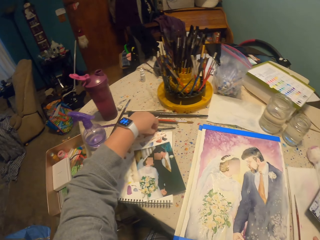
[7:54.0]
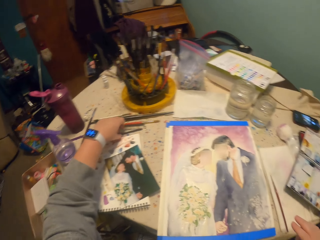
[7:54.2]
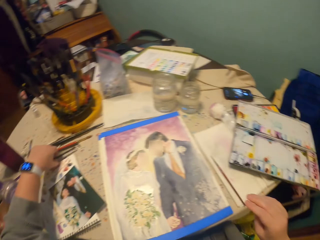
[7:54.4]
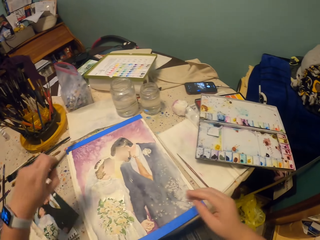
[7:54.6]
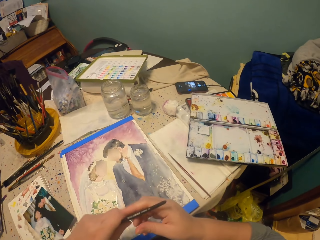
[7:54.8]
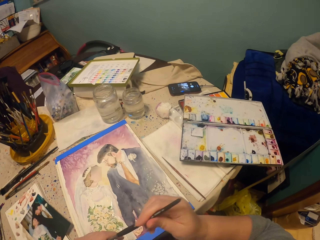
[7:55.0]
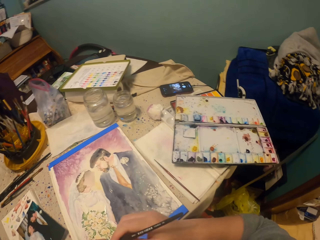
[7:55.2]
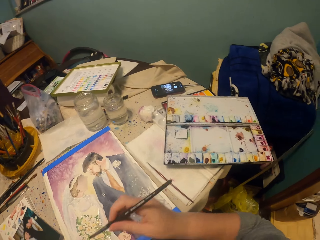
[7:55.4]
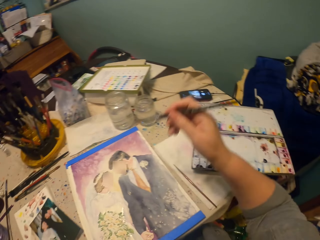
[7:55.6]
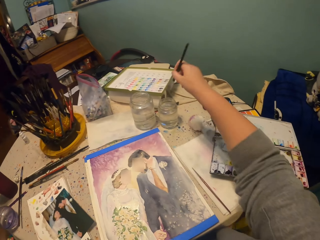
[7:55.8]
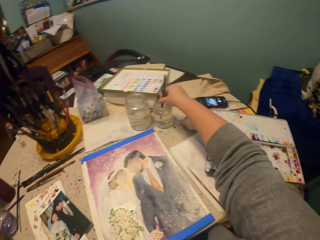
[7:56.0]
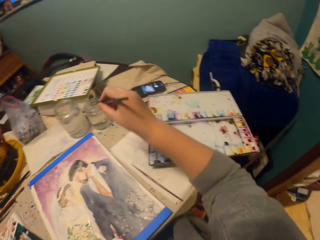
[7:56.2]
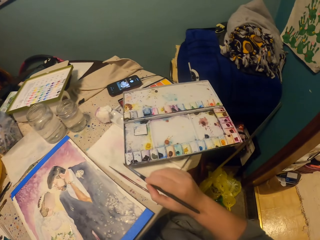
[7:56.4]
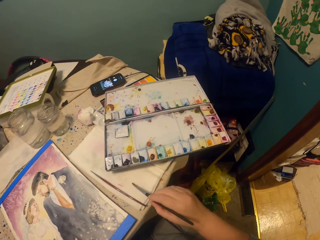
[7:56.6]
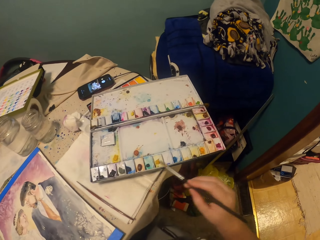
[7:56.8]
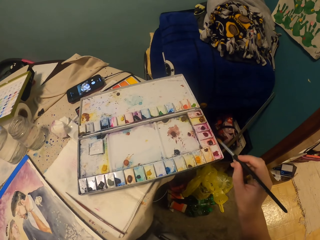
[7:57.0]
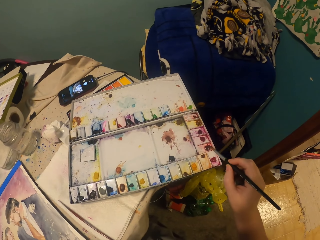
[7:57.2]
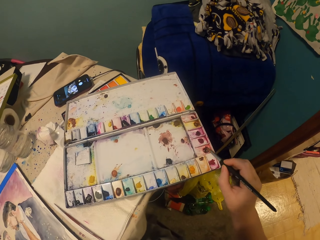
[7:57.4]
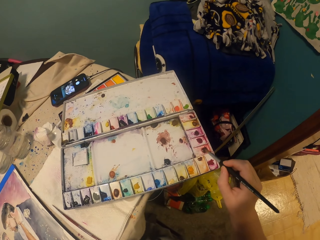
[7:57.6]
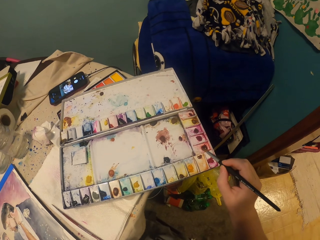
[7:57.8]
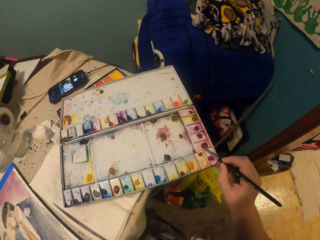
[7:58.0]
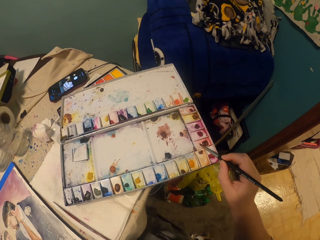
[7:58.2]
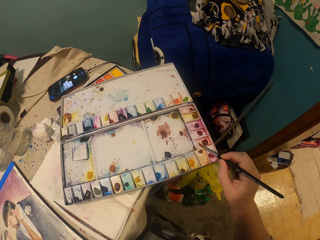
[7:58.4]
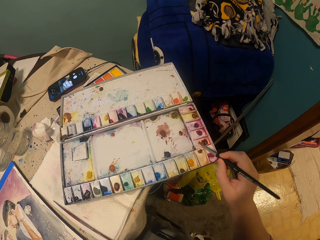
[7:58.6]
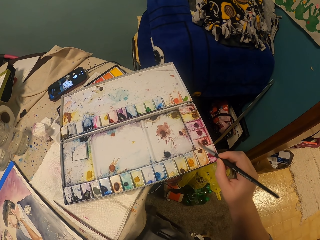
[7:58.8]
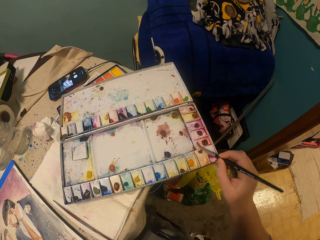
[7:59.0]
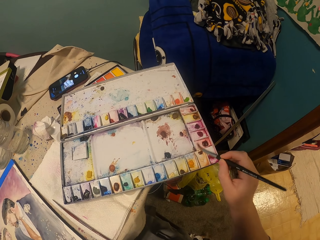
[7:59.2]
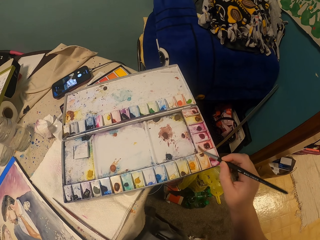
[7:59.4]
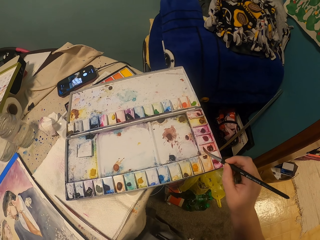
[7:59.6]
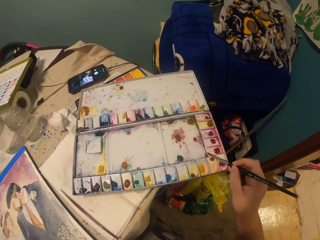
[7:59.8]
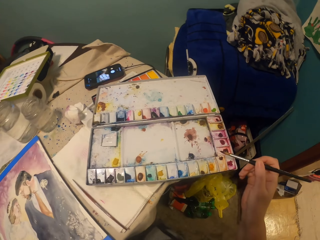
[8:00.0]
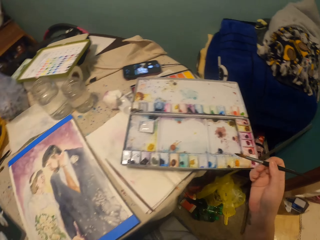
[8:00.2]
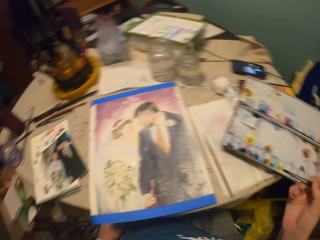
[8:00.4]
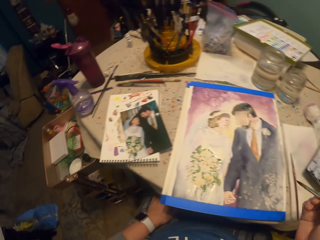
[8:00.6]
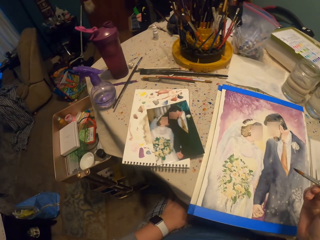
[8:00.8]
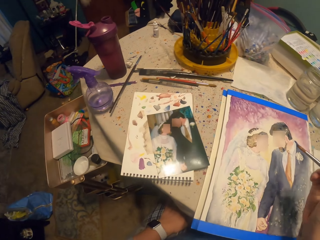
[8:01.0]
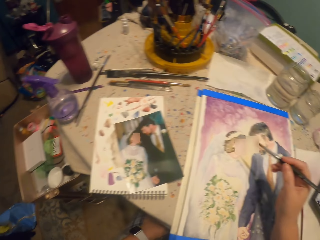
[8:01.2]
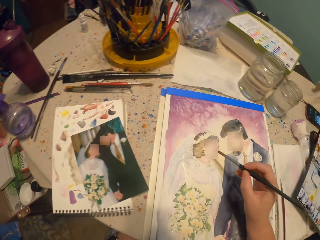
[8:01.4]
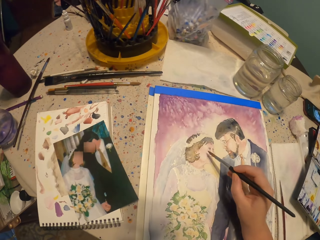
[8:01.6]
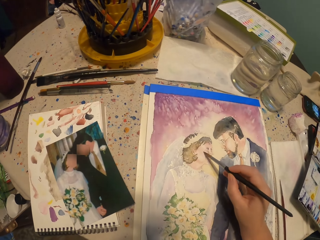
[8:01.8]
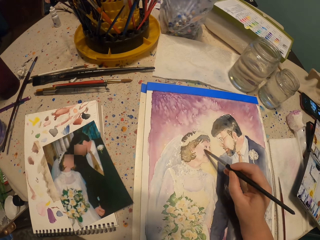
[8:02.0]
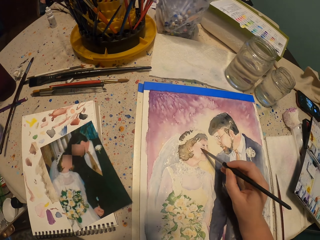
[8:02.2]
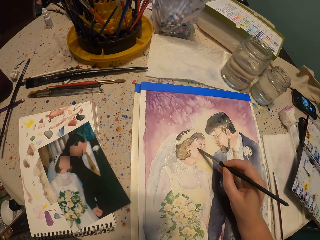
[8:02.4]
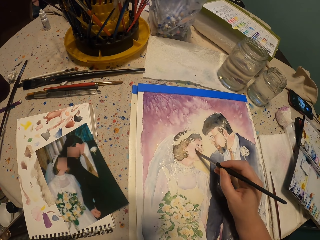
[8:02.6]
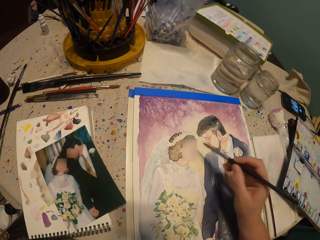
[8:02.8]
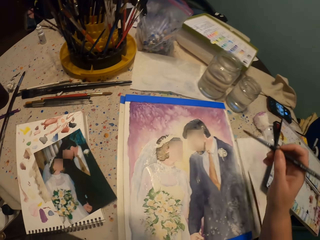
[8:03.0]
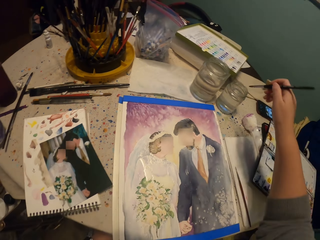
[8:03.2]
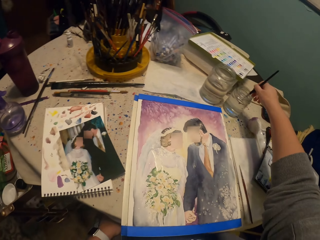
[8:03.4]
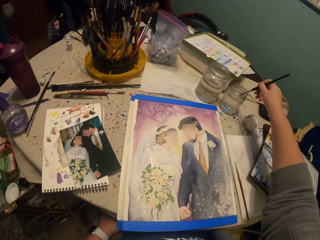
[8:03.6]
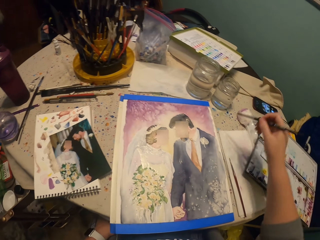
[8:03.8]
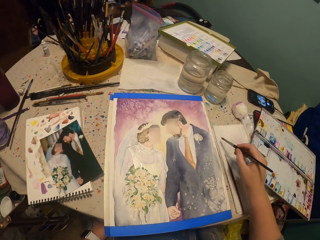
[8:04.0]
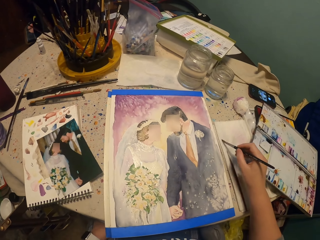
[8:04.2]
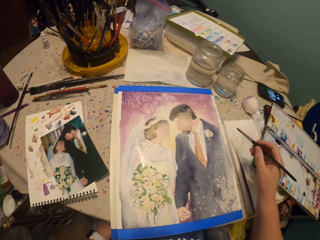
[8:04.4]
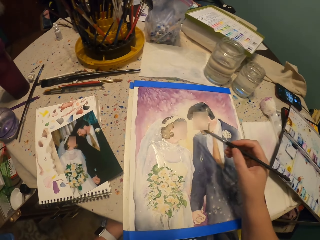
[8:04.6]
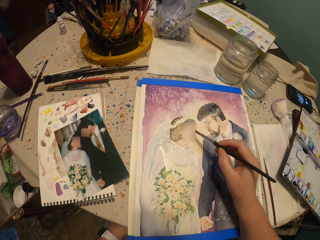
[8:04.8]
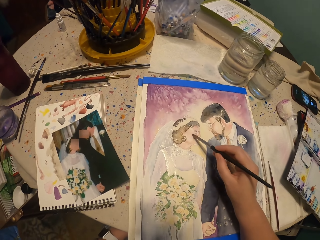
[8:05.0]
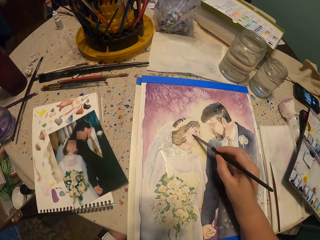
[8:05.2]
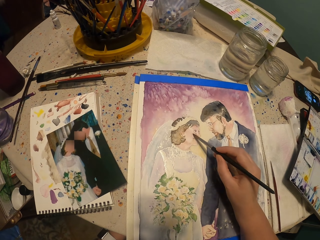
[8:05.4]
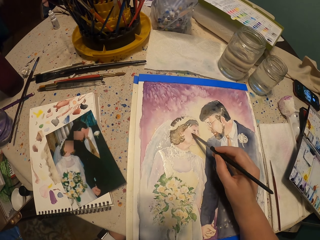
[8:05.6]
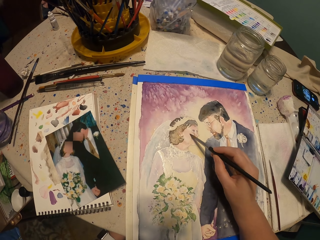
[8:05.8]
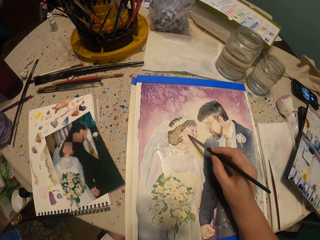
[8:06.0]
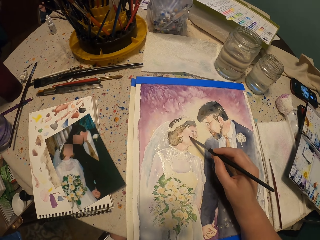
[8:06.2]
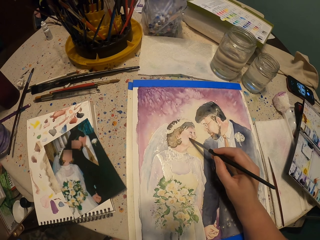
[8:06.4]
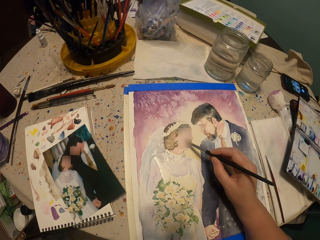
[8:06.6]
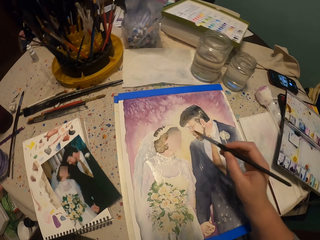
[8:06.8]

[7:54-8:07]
The camera wearer dips a paint brush in a jar of water. They wipe the tip of the brush on the paper. They immerse the brush in a watercolor. They paint a picture on a paper. They dip the brush in the jar of water. They wipe the tip of the brush on the paper. They paint a picture on the paper.

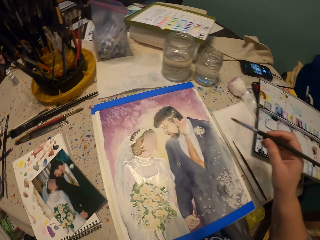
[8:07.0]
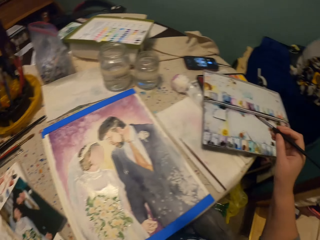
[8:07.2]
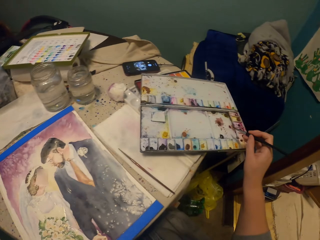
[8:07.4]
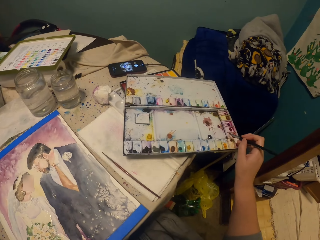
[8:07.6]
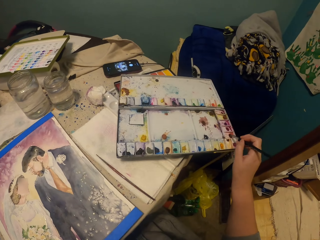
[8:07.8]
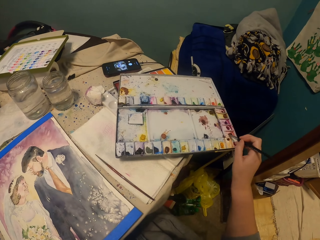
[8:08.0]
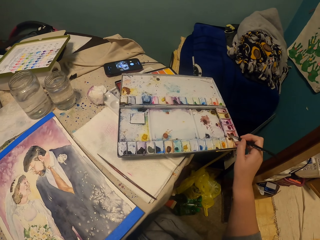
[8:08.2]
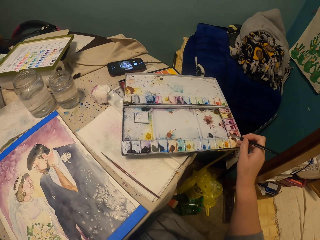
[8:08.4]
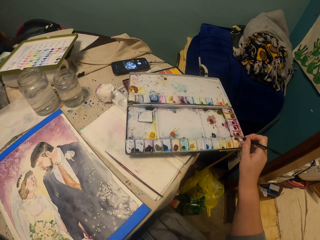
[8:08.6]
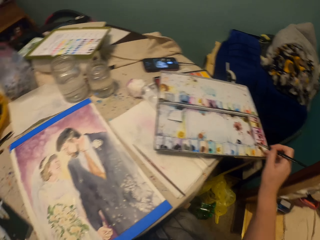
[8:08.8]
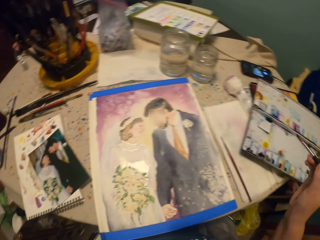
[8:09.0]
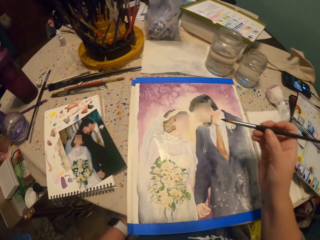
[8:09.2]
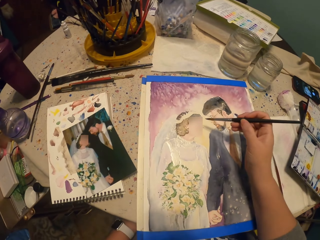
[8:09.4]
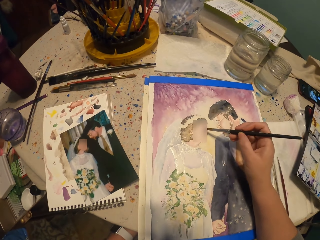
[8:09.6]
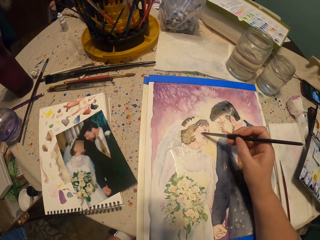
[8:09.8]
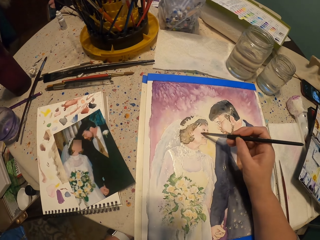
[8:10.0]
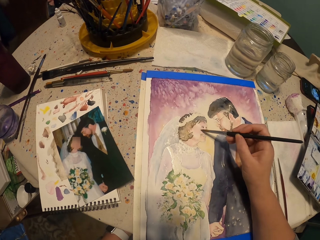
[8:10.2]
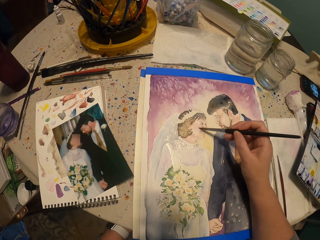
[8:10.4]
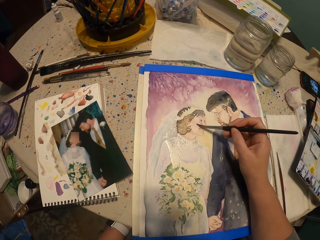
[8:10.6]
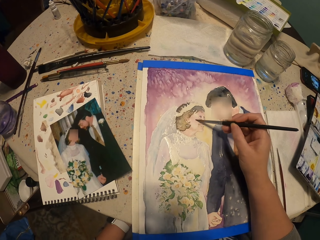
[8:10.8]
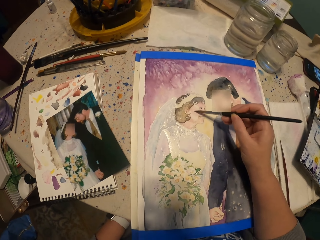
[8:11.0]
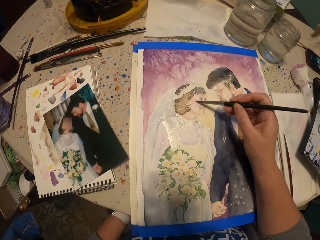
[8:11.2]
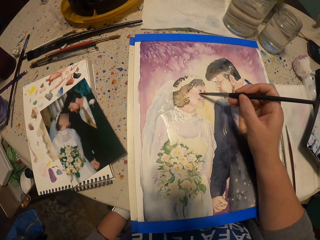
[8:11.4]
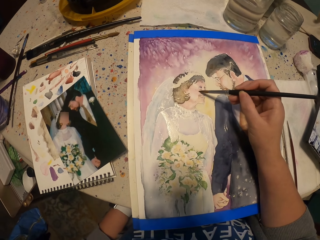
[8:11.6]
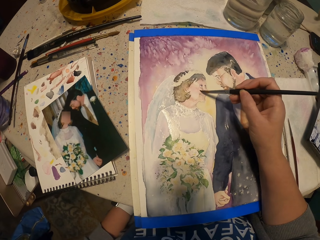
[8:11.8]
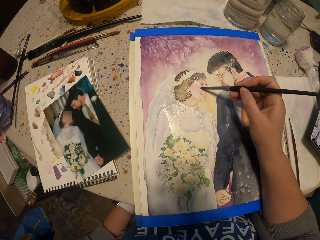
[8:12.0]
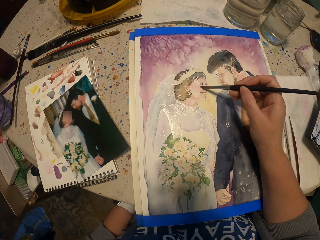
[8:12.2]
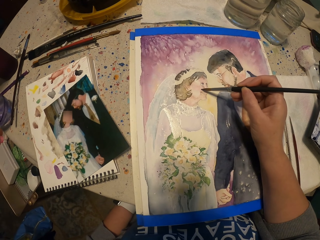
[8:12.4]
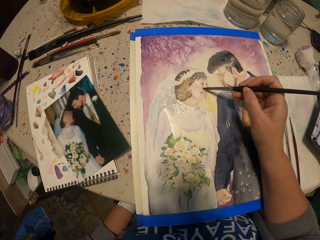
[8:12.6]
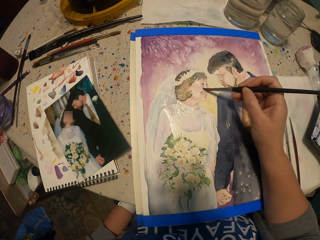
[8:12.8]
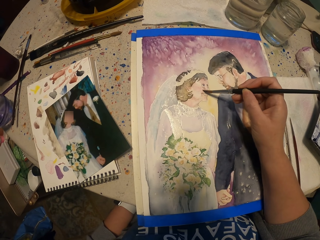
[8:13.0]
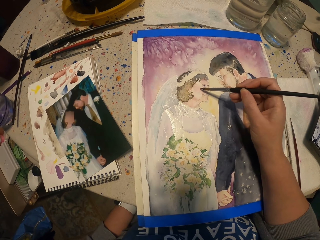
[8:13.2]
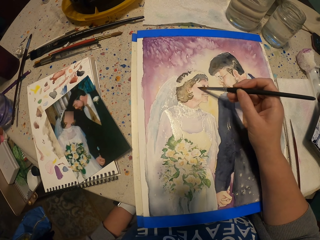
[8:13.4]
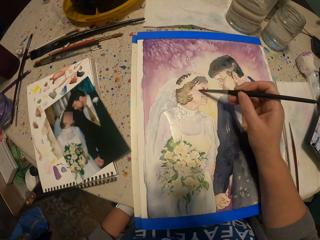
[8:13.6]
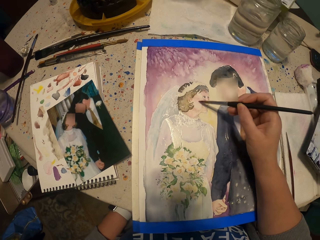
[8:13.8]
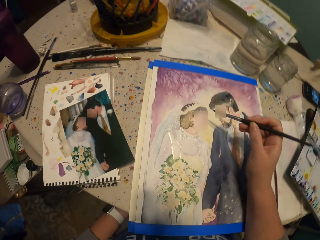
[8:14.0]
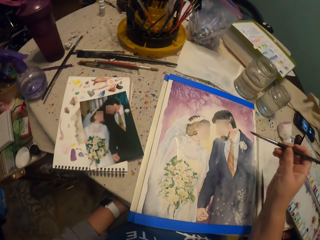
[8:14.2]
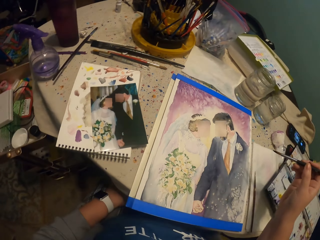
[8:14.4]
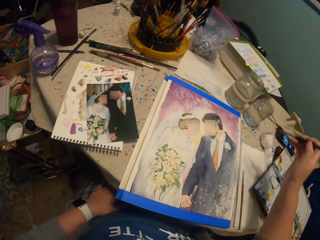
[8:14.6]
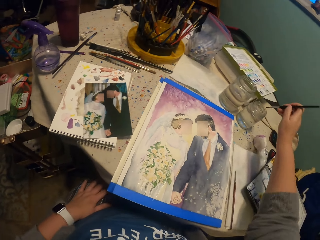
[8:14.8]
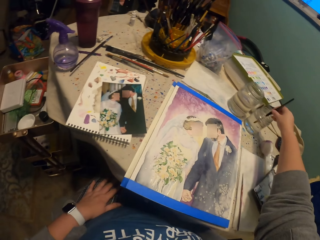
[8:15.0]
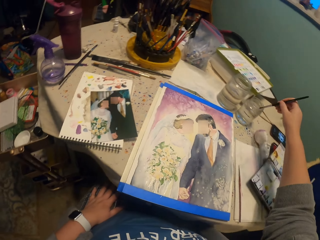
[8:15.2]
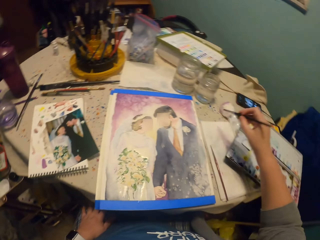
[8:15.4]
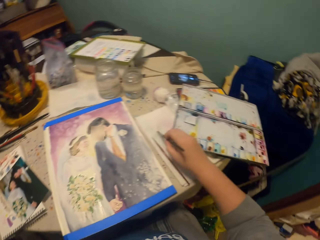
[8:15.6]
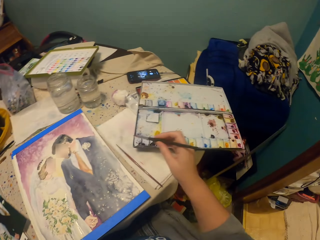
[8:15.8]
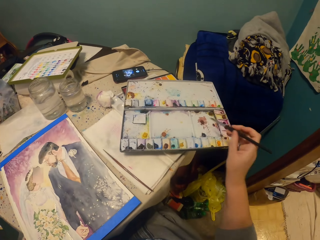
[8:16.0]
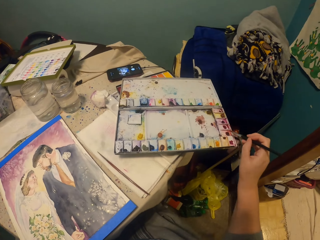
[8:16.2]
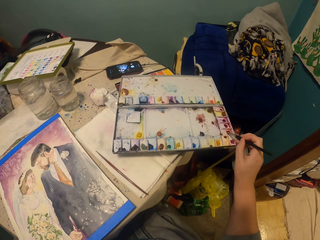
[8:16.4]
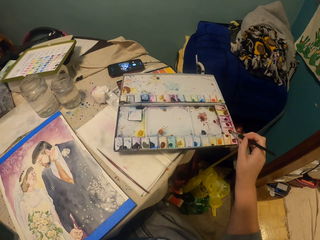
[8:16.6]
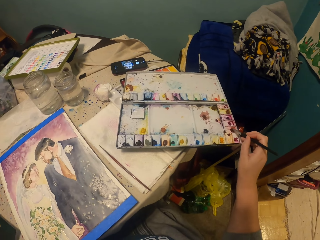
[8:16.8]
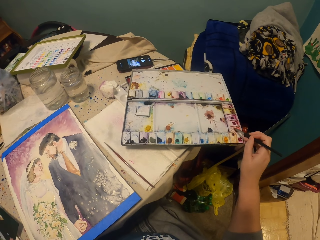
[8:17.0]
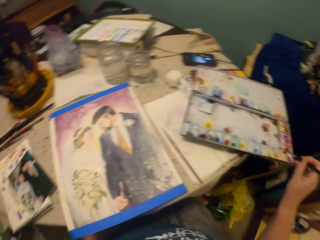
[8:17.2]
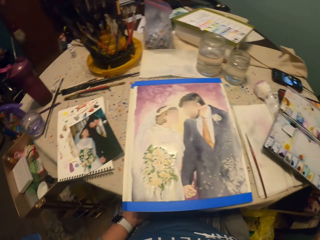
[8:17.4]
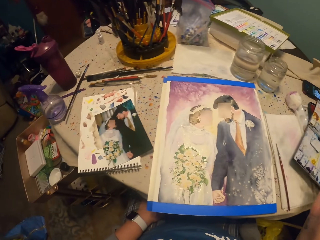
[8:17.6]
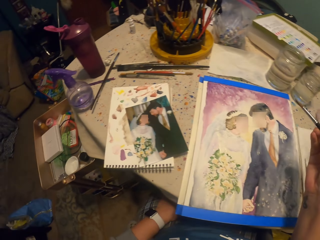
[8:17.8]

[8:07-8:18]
The camera wearer immerses a paint brush in a watercolor. They paint a picture on a paper. They dip the brush in a jar of water. They wipe the tip of the brush on the paper. They immerse the brush in the watercolor.
